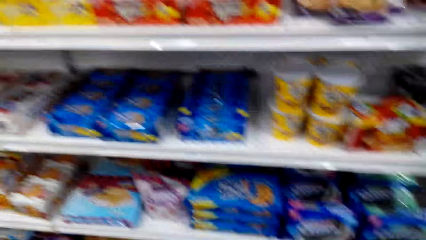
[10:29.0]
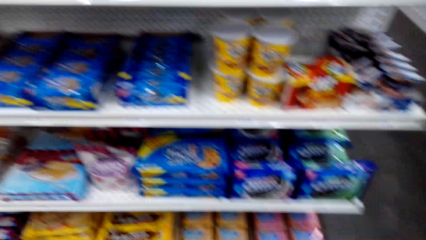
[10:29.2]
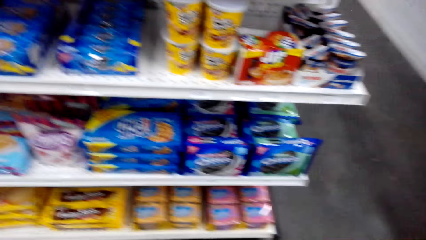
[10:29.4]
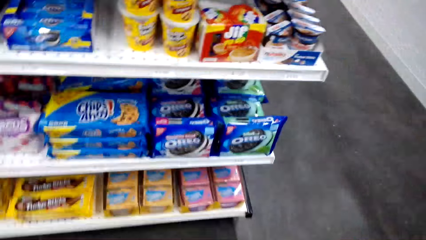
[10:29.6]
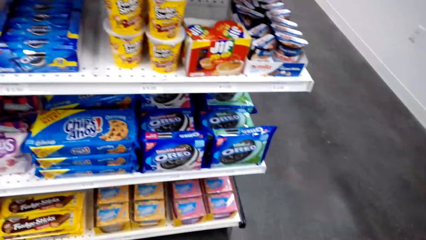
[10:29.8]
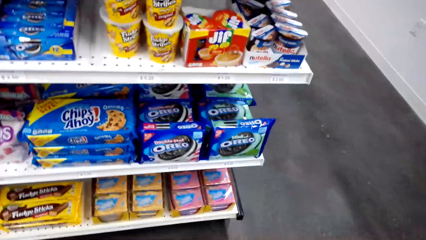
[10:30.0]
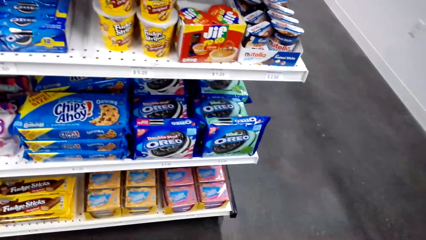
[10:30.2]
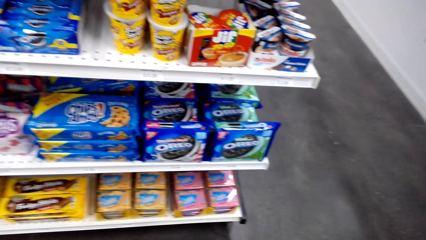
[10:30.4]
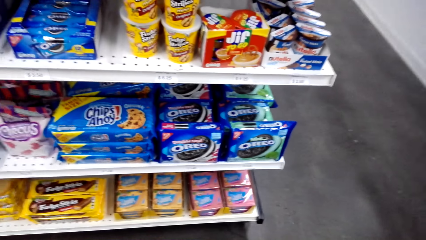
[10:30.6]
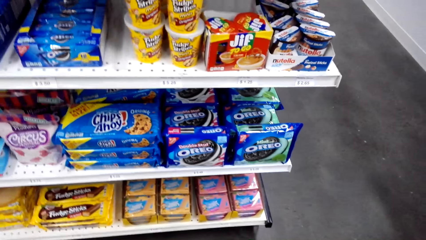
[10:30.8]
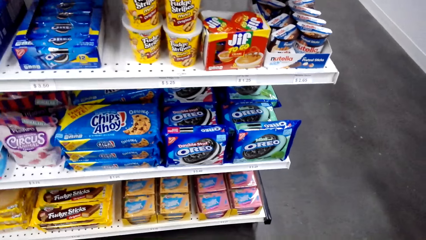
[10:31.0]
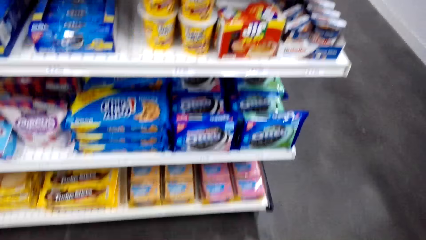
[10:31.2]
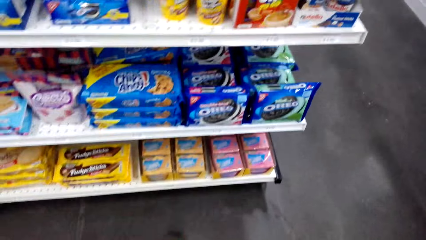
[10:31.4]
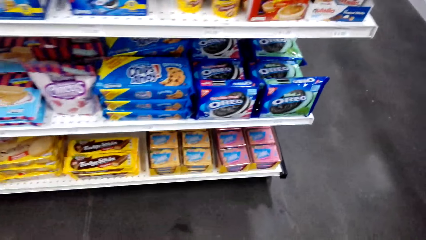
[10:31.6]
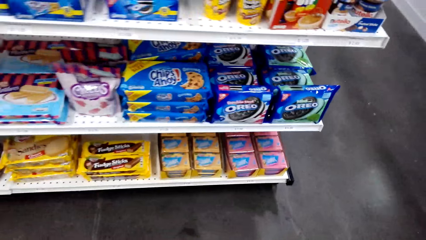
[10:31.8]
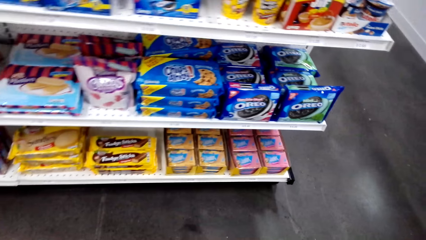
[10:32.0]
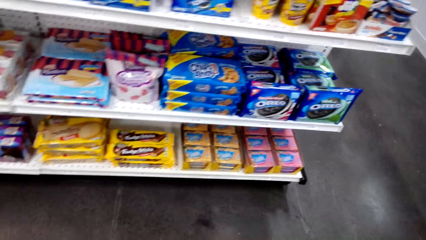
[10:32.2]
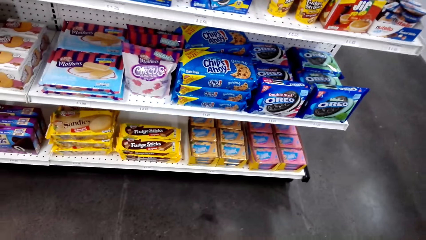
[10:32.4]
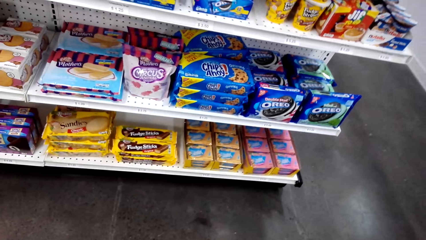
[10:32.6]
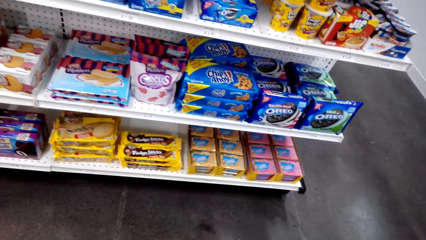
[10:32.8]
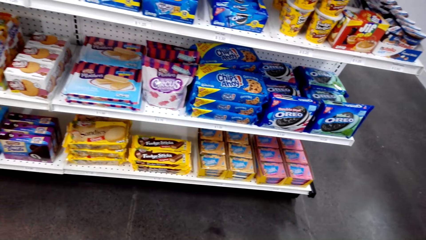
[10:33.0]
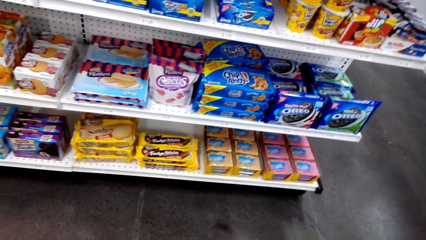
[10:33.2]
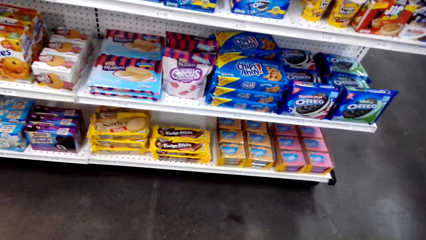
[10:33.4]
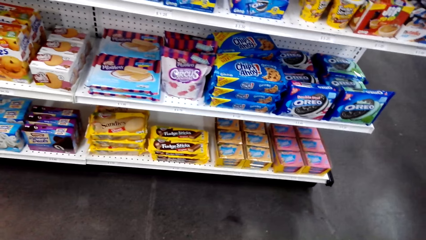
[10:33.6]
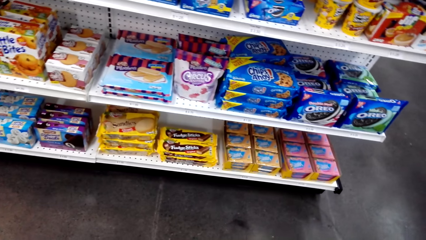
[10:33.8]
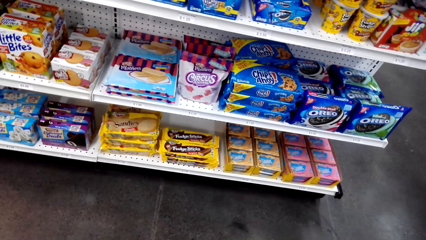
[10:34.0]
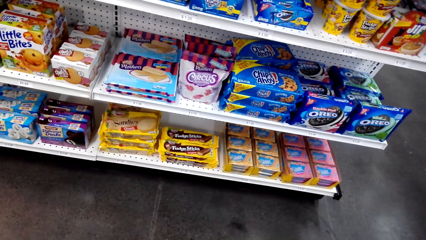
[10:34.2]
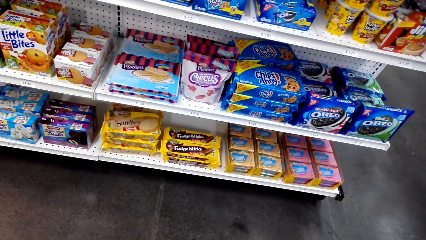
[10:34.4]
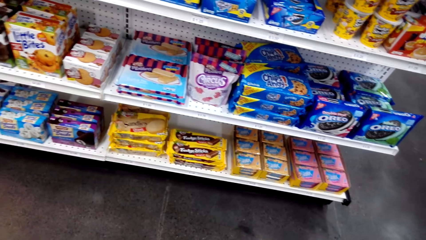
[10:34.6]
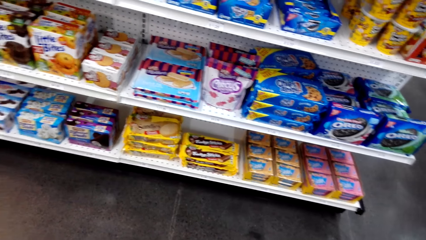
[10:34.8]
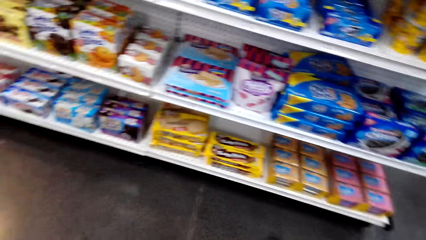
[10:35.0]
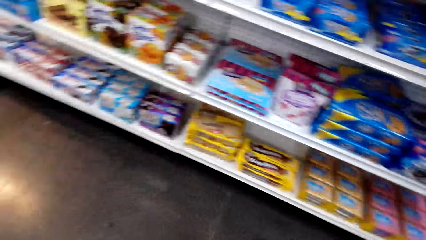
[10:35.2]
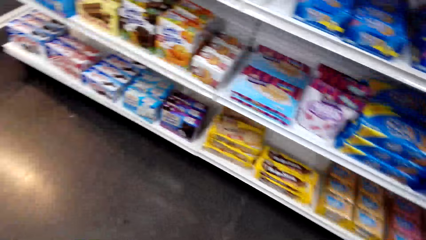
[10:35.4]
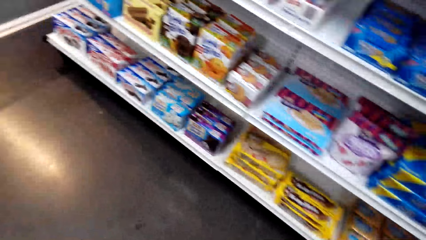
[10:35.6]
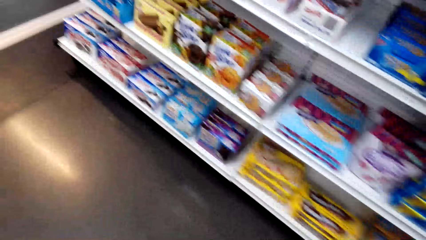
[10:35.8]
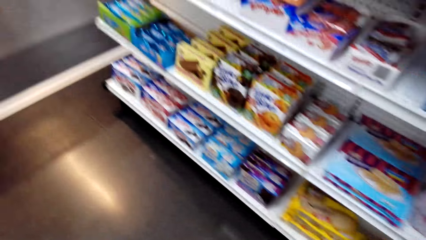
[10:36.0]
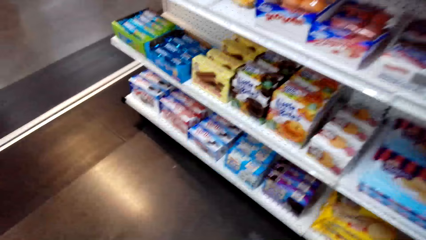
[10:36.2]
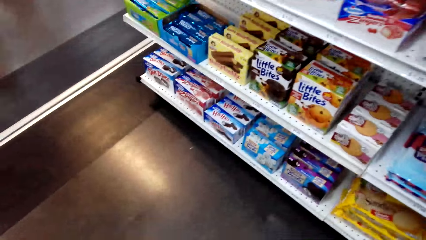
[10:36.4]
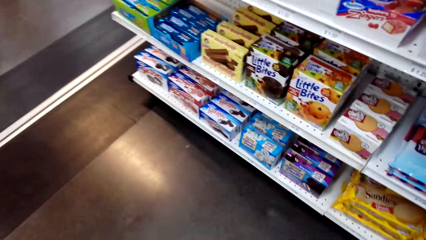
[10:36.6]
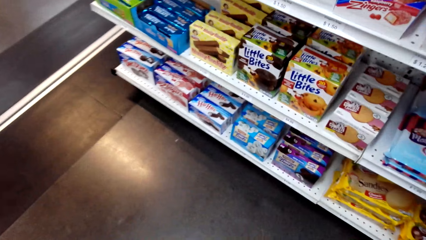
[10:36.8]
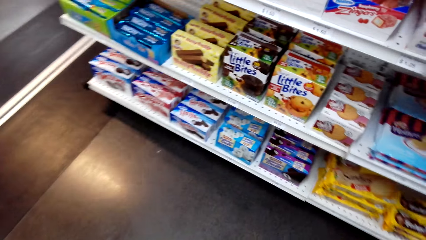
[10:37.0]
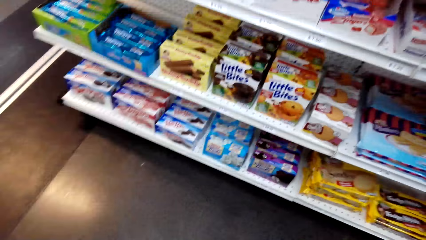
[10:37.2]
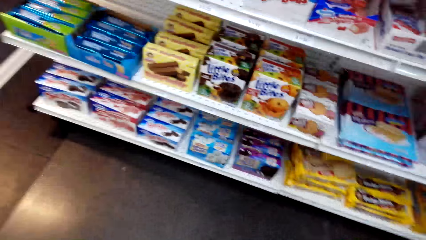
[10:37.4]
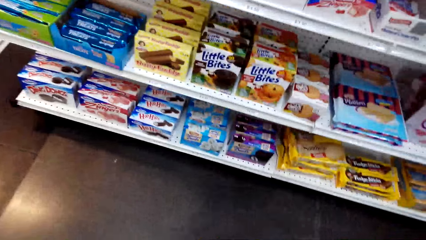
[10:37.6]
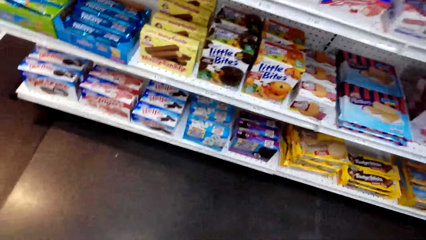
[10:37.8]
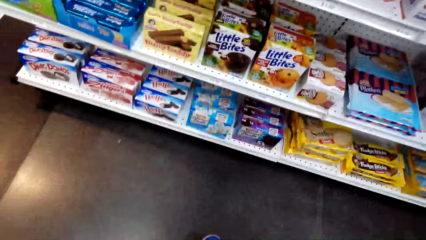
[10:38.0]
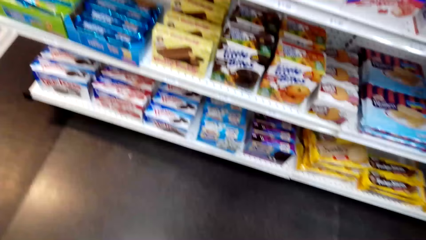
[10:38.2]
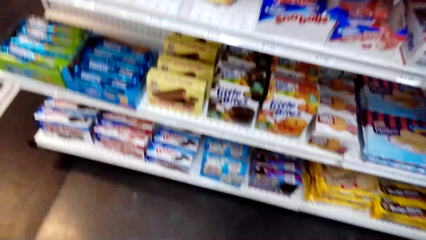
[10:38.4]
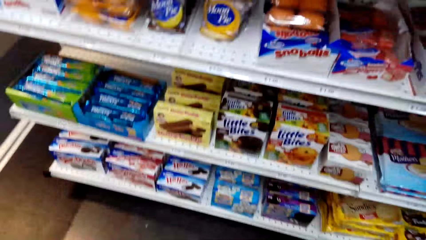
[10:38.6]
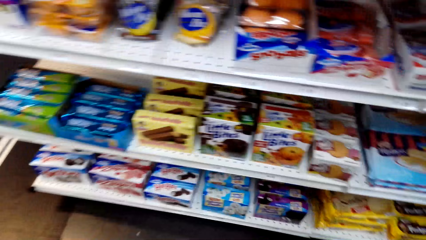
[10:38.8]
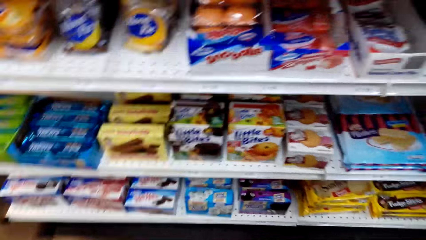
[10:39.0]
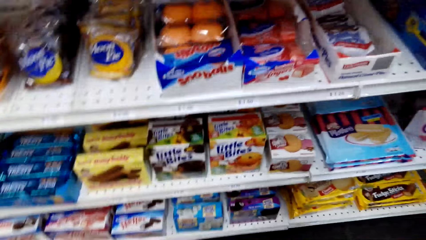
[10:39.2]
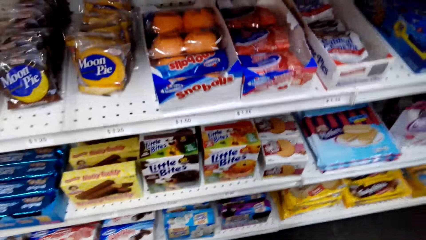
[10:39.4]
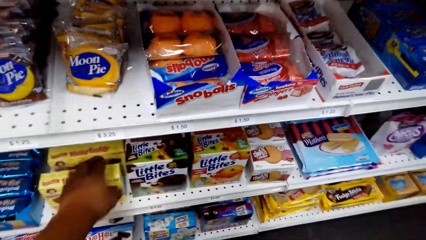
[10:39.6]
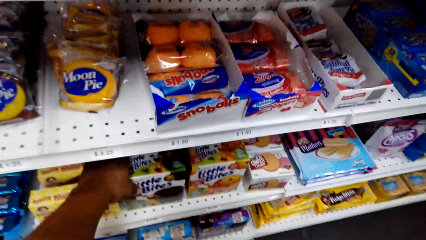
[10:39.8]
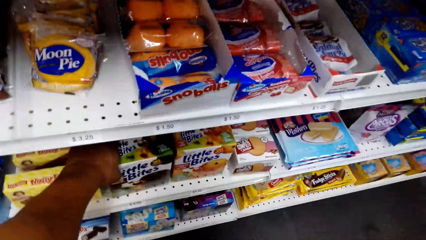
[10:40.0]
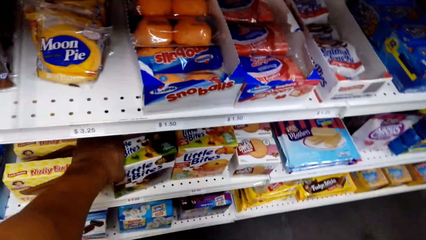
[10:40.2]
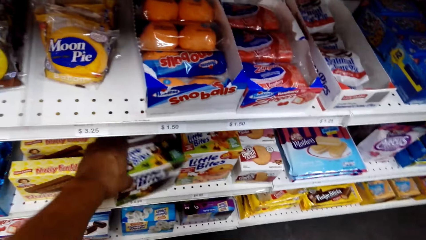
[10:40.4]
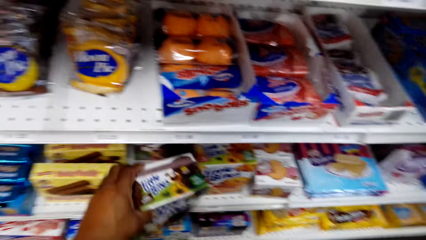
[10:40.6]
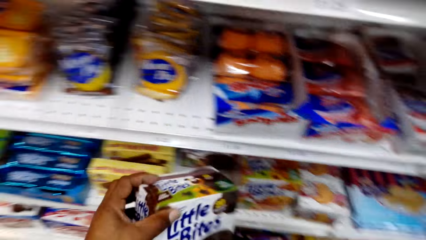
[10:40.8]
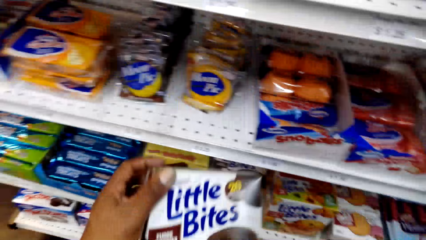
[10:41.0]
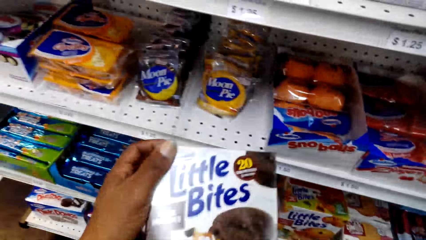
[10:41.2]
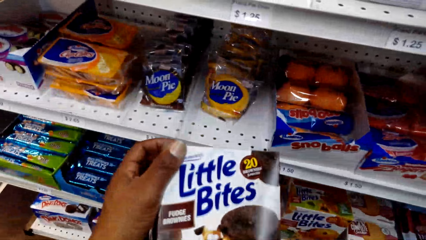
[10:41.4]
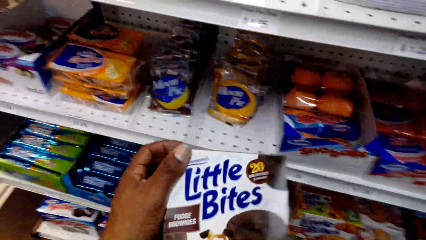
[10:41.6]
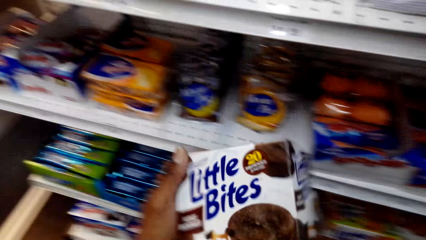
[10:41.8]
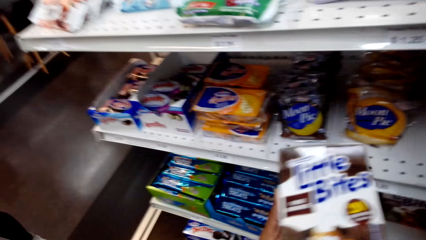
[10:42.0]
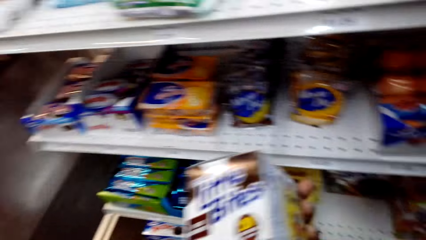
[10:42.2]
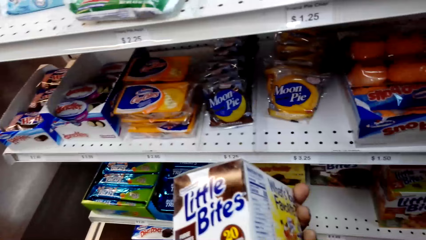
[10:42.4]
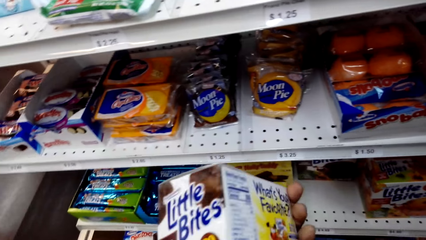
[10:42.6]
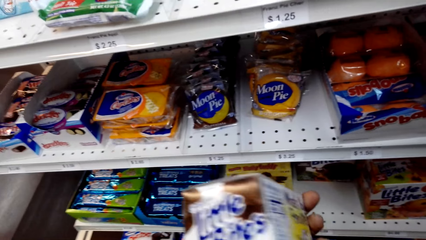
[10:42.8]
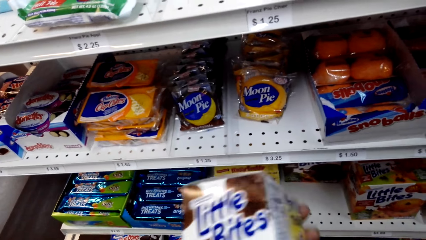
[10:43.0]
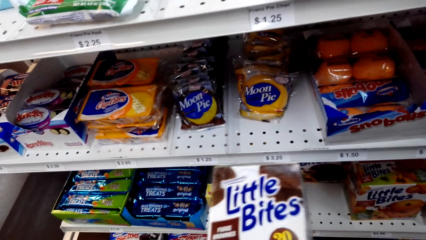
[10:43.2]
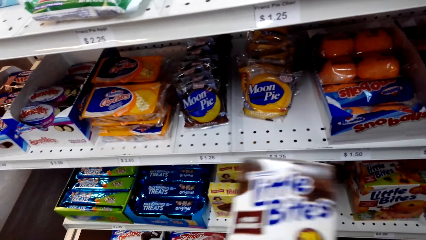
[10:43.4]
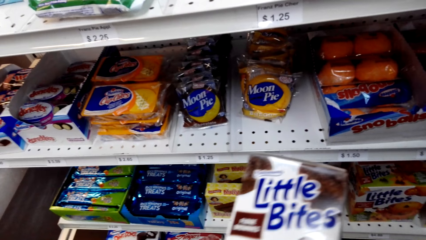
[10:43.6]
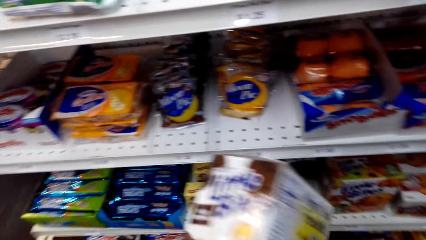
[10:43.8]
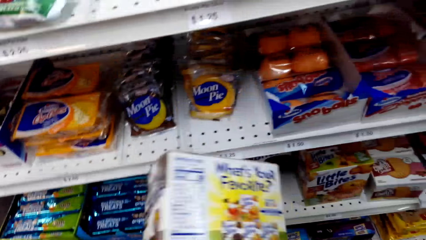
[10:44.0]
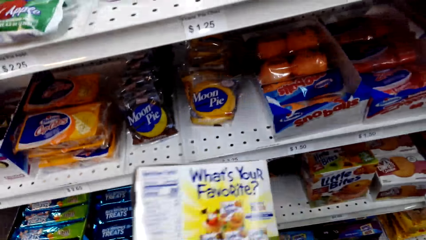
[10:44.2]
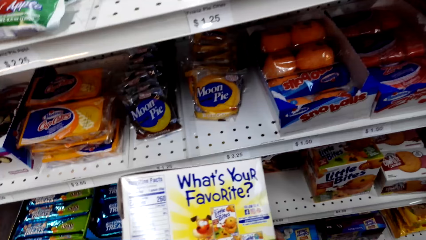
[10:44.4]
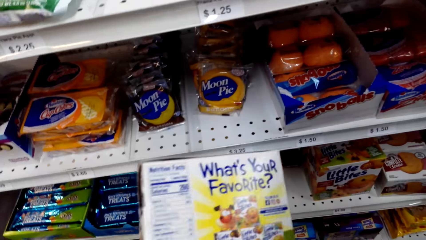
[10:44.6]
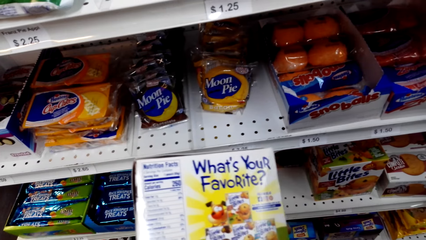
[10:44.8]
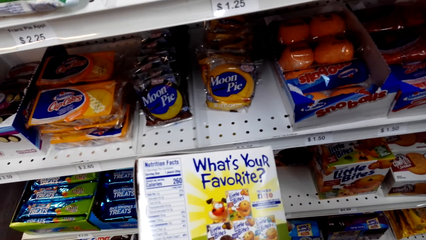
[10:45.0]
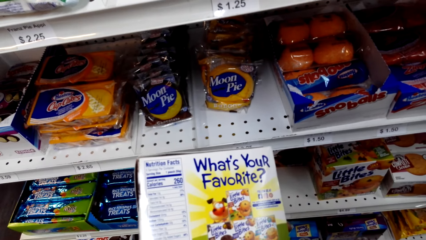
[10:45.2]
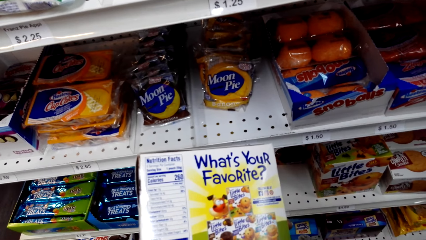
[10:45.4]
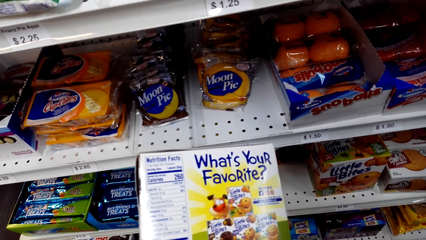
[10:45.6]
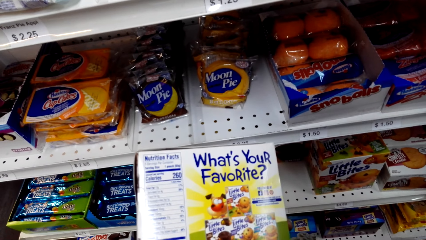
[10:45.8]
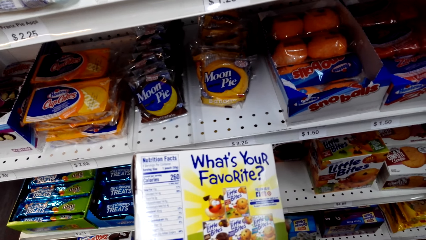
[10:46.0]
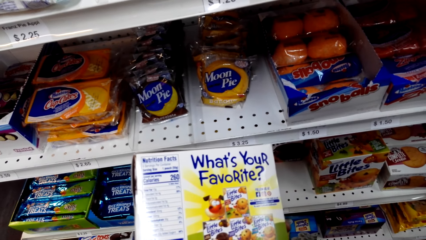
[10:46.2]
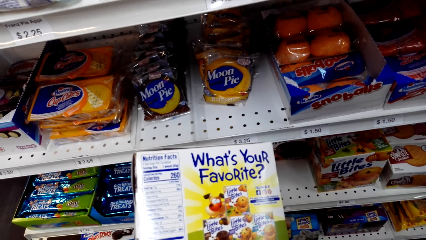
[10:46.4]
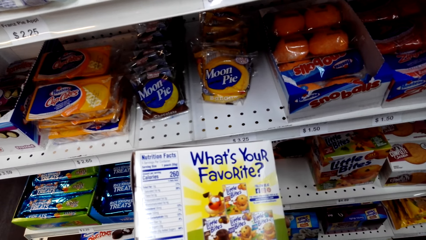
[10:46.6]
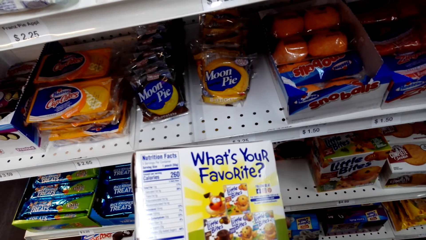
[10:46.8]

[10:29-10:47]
The camera wearer picks up a box of chocolate bites from the shelf. They touch the snack. They check the box of chocolate bites.
